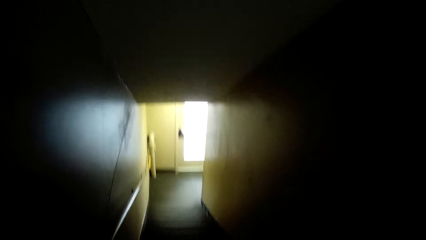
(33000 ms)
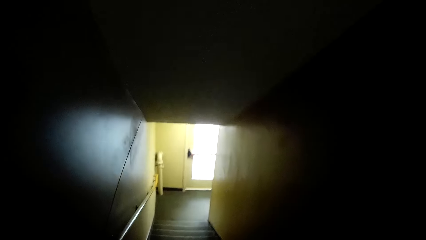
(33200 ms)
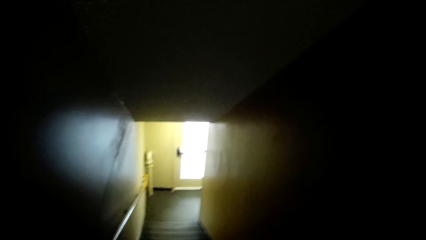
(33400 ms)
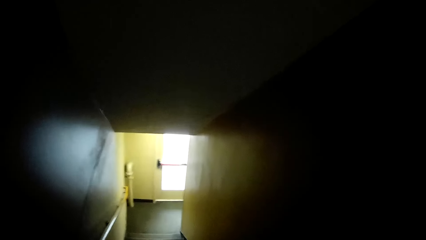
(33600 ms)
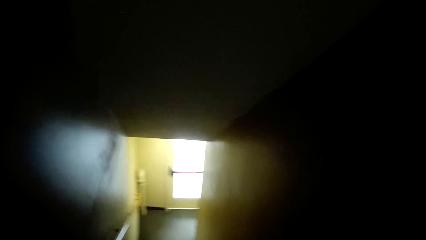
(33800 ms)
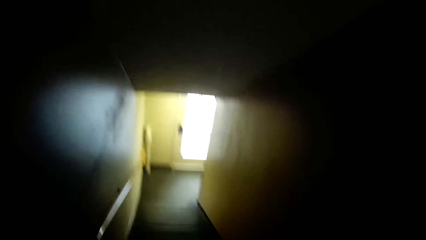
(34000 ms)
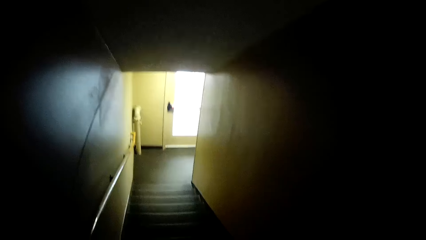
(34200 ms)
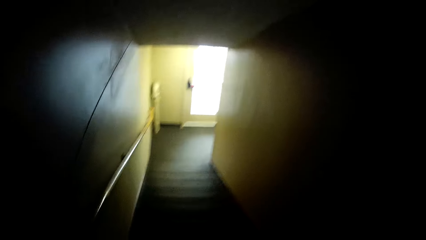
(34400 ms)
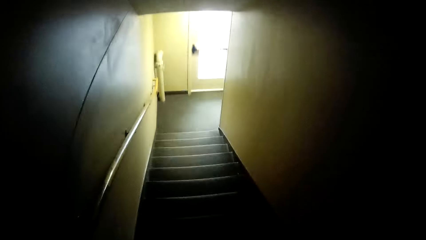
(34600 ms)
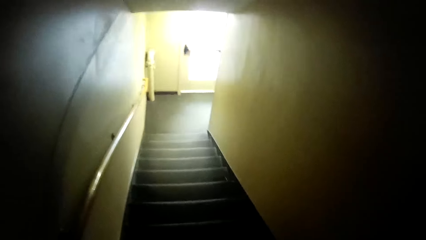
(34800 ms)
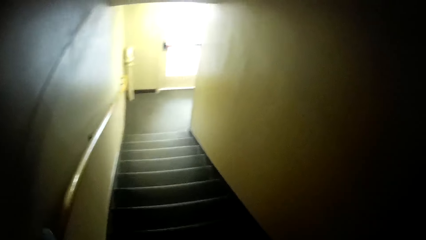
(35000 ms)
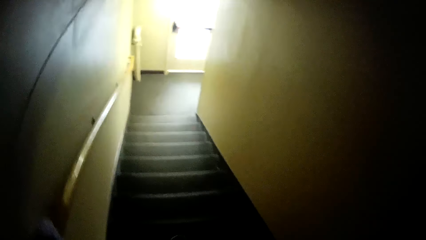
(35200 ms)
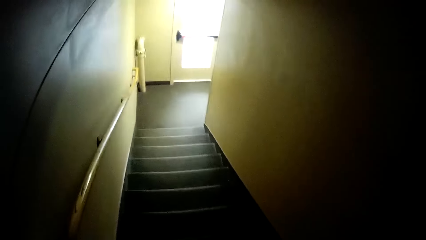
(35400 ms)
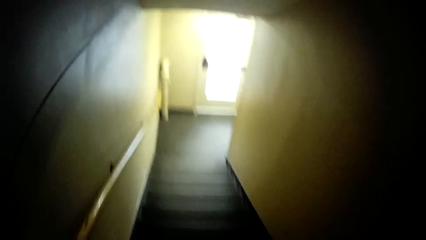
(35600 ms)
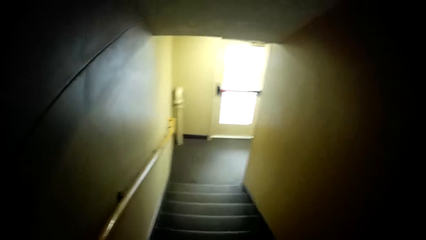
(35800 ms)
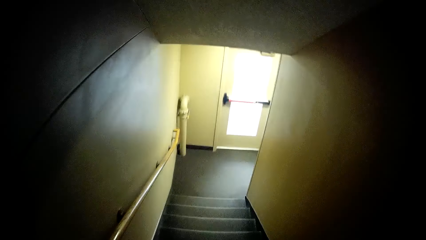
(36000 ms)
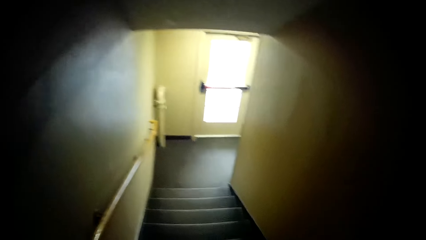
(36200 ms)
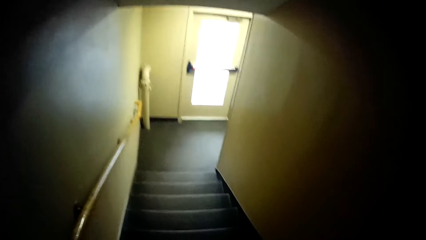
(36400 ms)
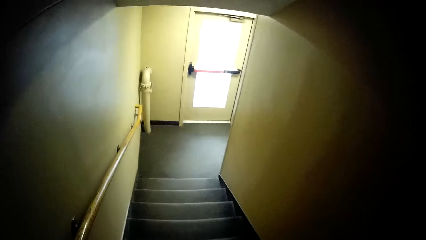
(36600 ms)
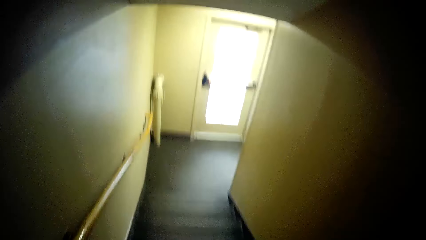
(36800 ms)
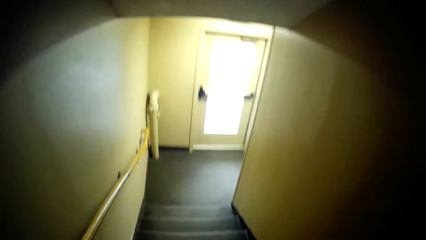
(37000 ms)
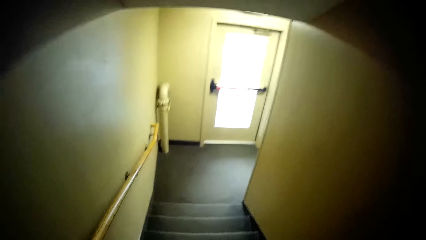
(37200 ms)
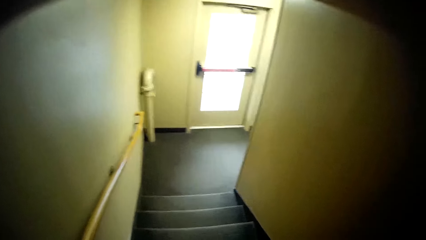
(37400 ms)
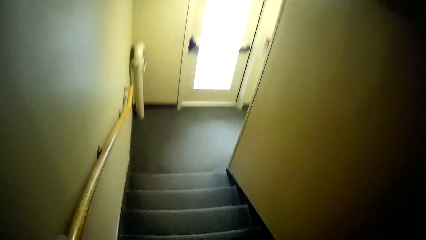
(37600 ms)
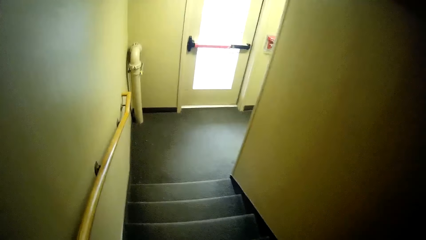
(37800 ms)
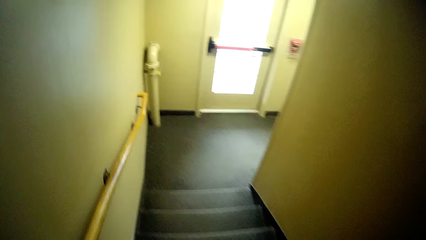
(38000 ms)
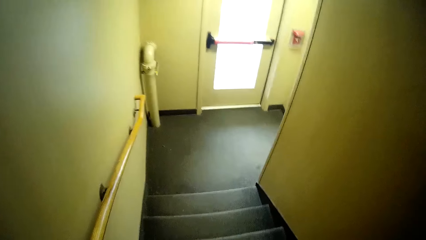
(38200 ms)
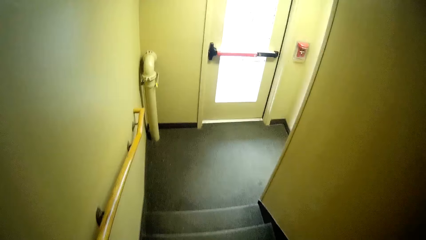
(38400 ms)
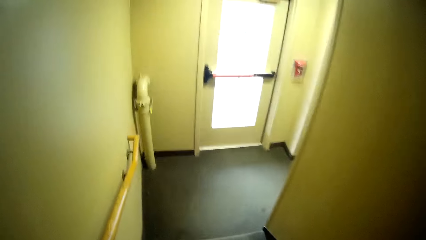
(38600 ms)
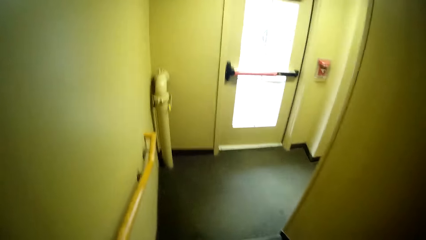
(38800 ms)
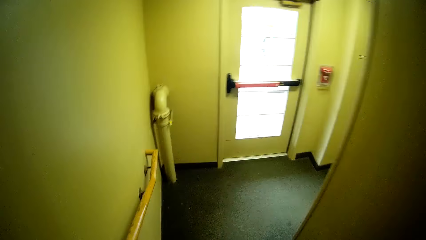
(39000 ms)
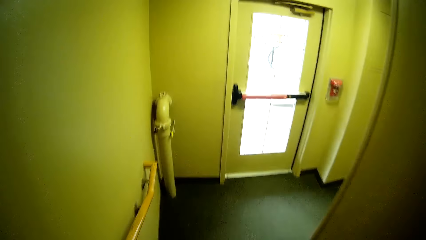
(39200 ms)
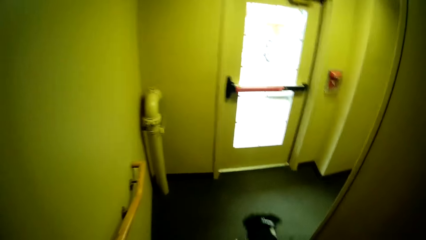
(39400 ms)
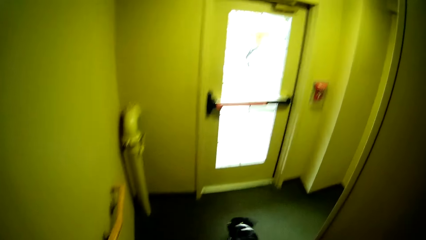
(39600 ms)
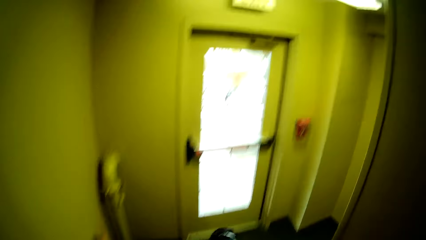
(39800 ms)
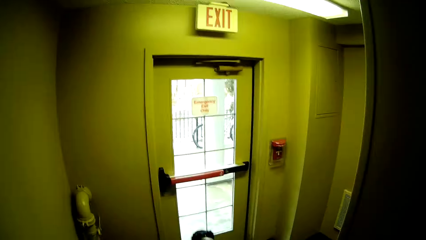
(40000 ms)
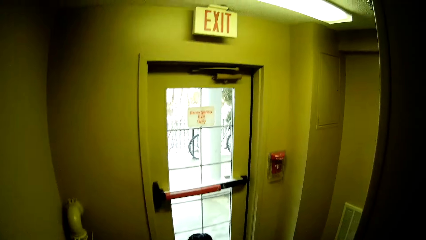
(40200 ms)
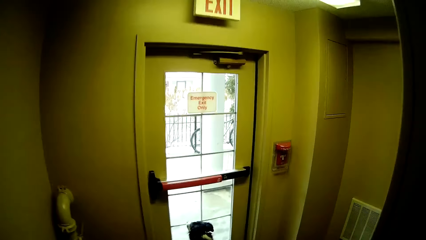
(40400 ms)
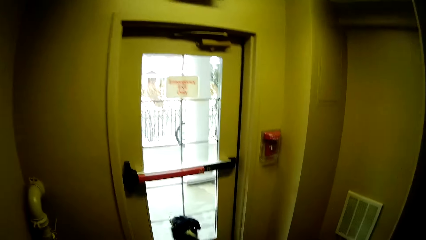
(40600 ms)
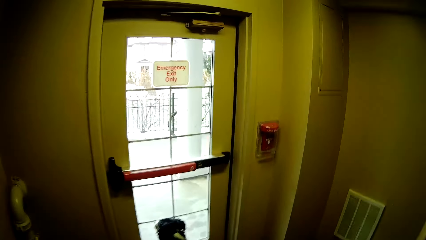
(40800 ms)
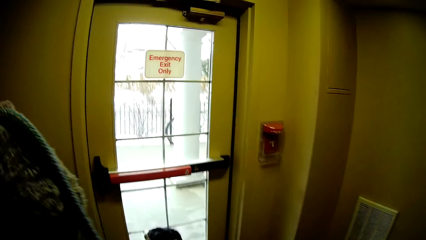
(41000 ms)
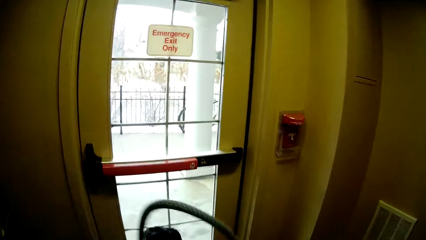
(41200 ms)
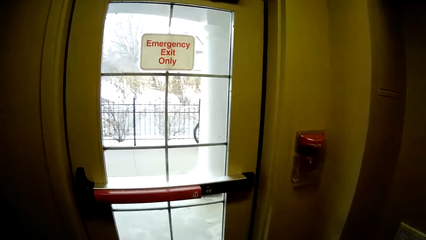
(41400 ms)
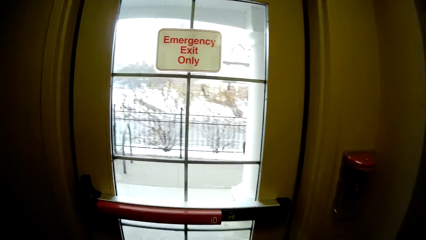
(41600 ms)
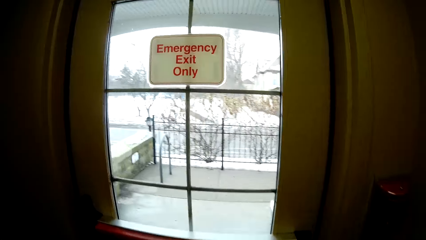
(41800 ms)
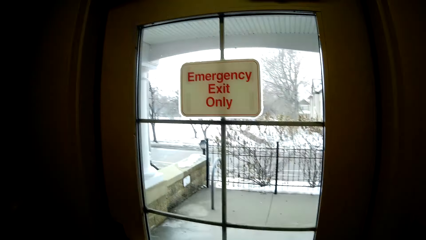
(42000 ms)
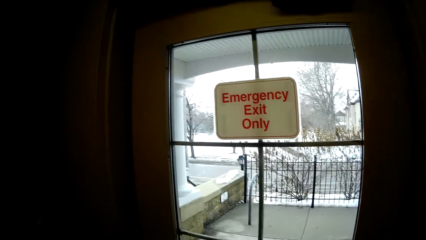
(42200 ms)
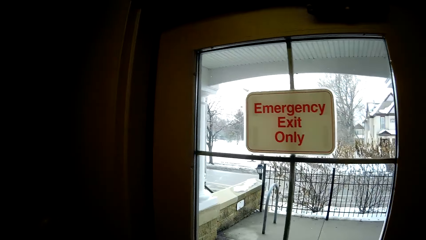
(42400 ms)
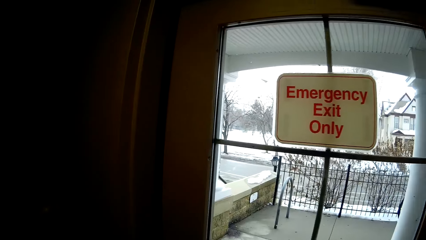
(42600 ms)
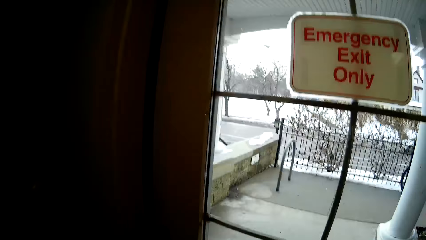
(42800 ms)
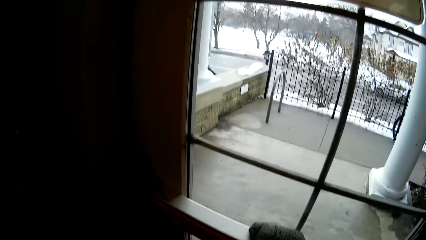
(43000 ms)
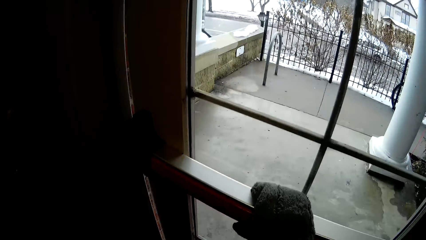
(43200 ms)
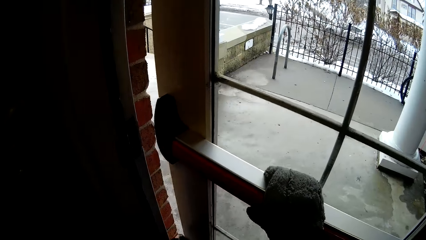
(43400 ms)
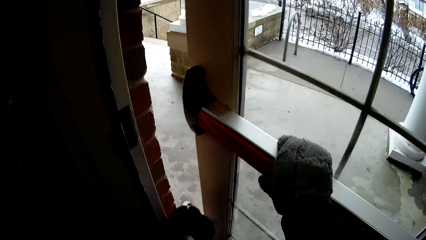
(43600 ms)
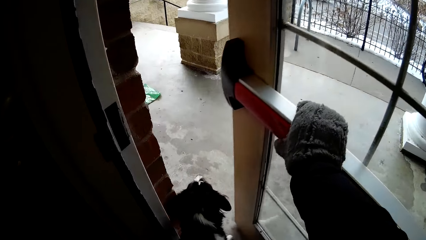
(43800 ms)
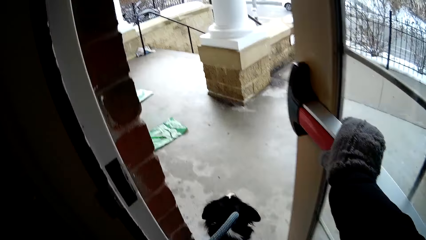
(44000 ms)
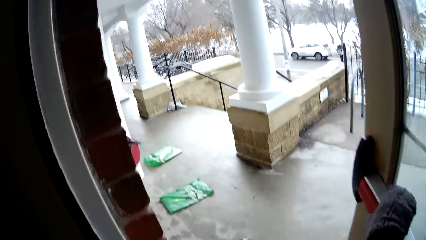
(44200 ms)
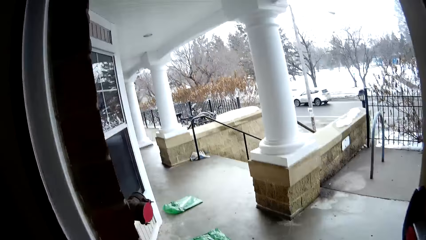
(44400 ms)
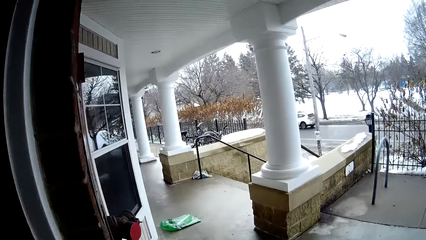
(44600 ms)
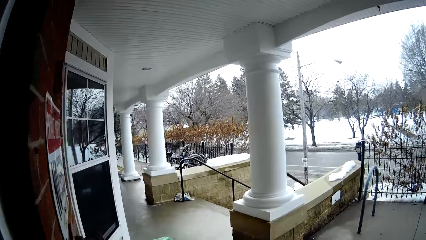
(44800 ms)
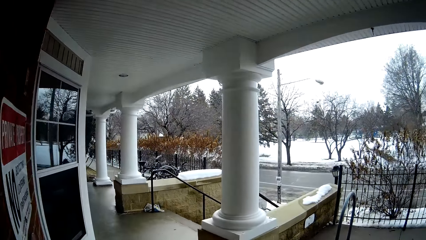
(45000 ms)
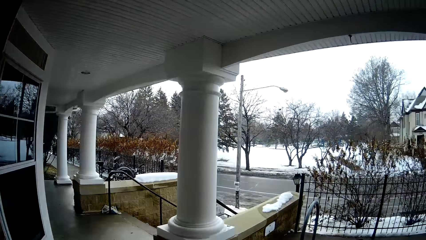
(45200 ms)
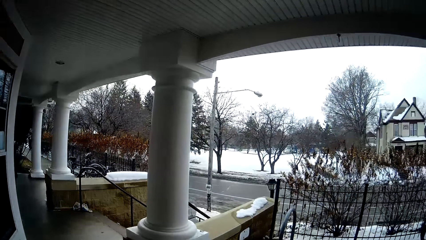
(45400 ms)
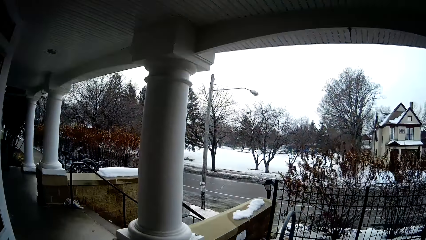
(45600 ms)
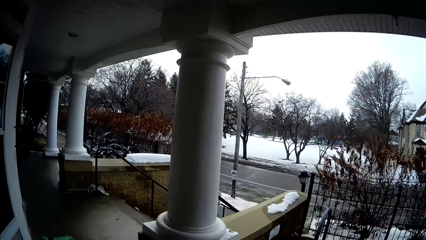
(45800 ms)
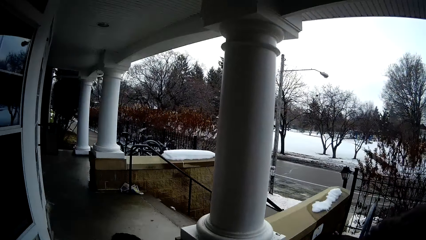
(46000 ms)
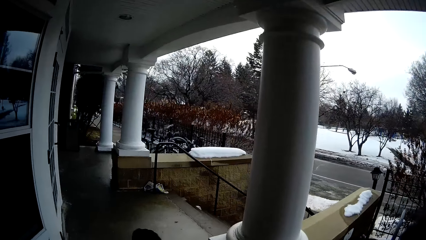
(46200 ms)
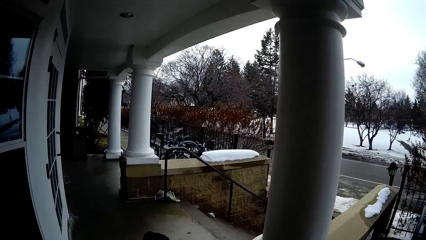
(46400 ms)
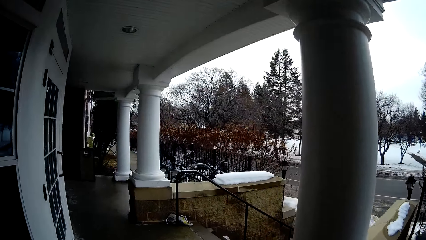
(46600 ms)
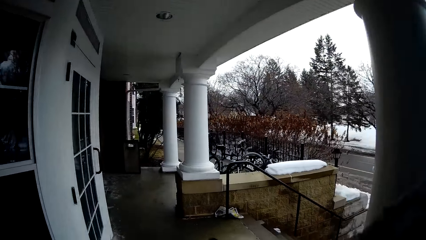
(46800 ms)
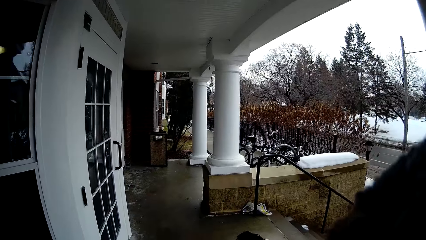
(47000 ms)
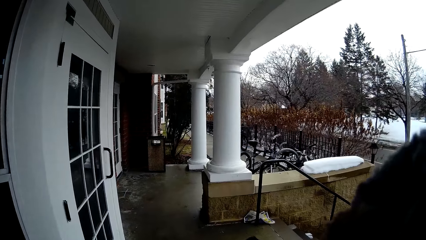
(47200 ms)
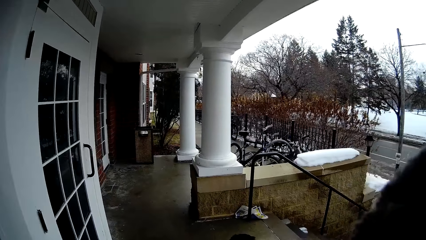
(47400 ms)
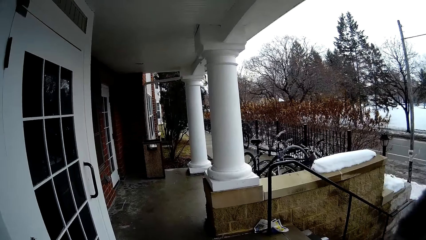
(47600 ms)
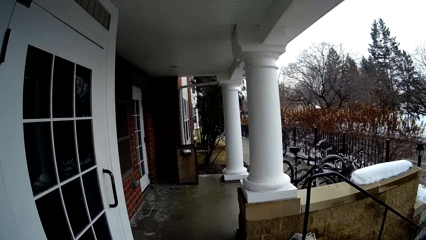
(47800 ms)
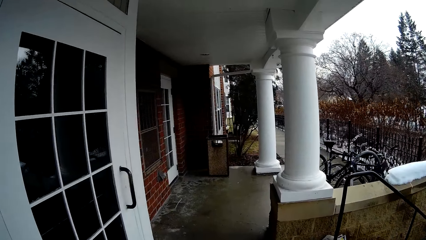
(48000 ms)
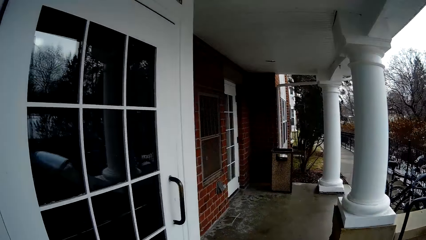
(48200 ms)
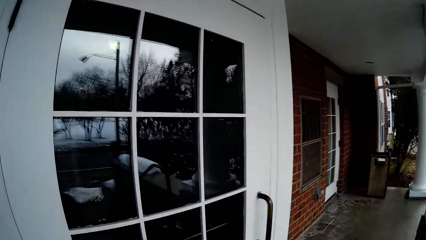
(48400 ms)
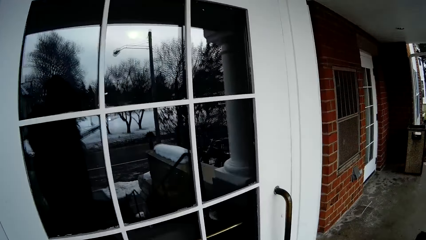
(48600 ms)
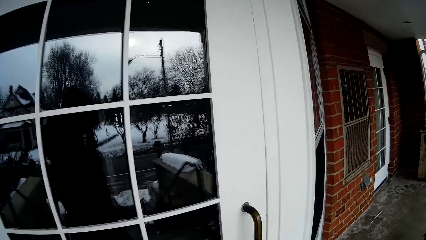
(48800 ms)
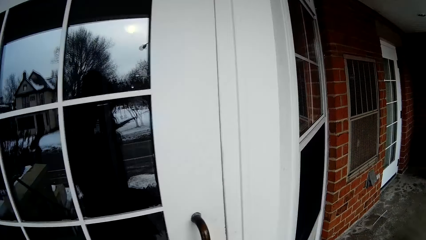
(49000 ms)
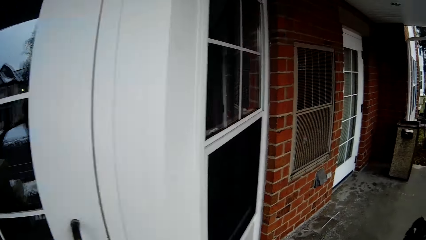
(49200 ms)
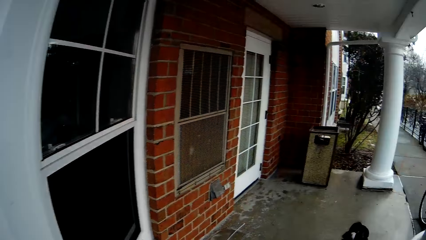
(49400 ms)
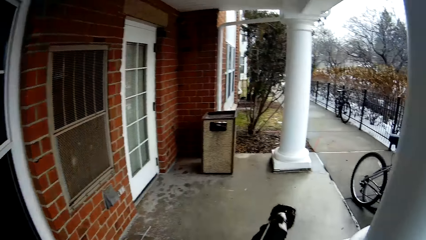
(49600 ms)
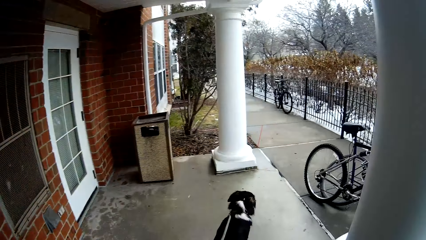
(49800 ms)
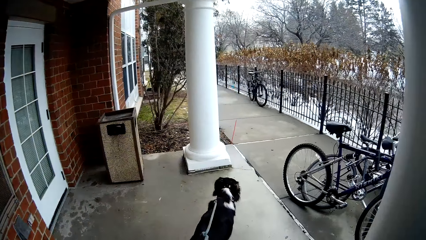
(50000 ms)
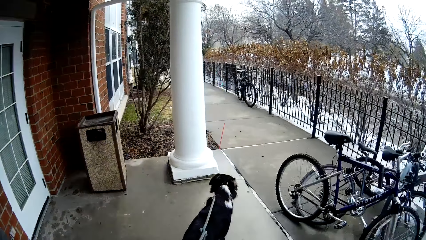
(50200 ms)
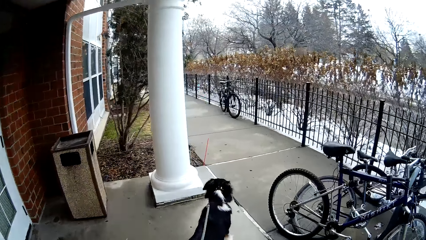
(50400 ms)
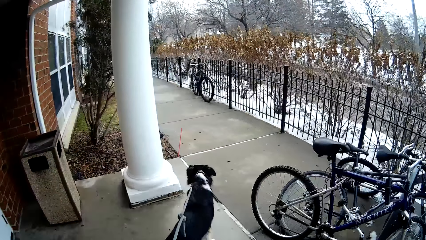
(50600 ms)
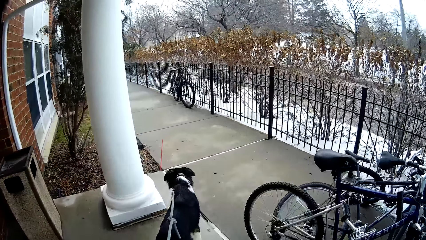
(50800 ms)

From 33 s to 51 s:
The camera wearer exits the apartment. They open the door and walk the dog on the walkway.
